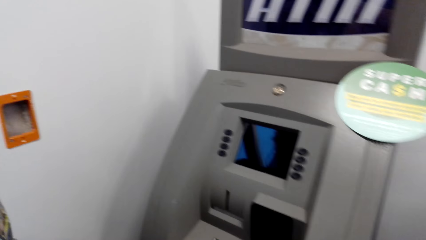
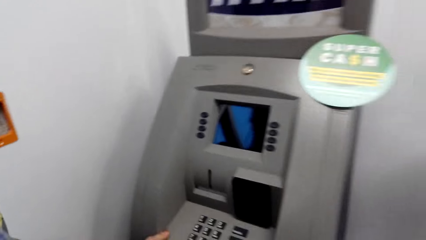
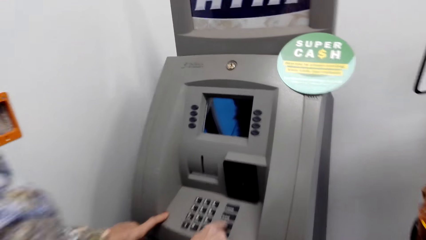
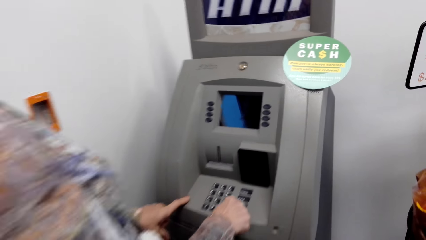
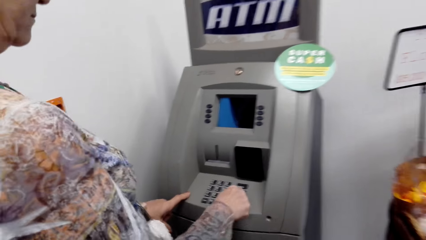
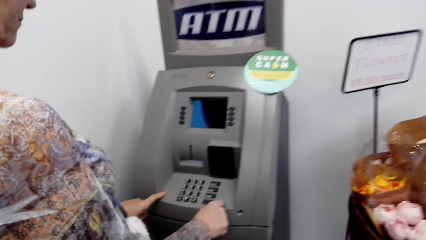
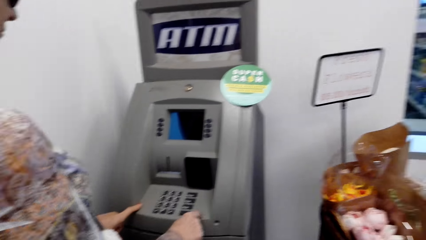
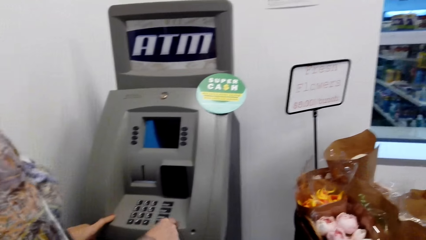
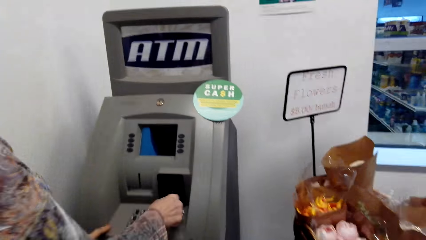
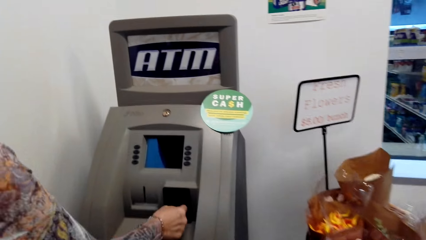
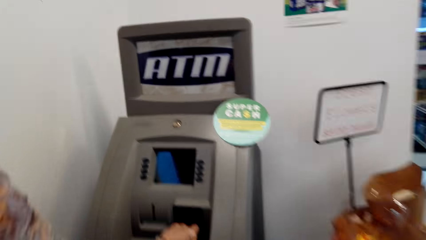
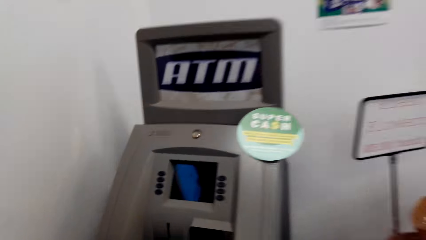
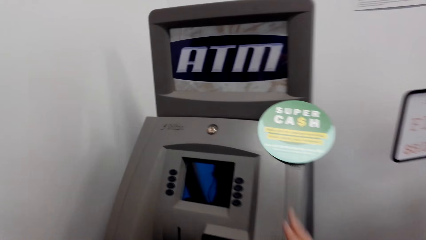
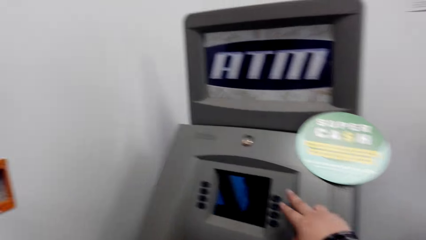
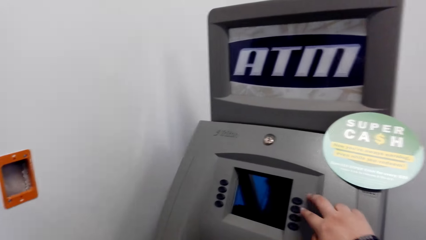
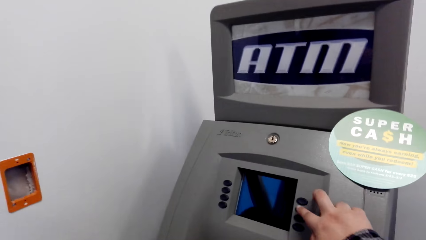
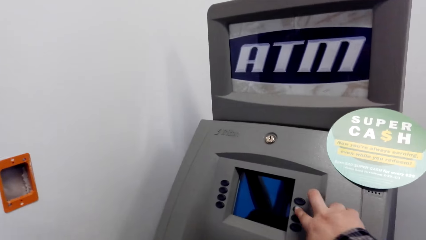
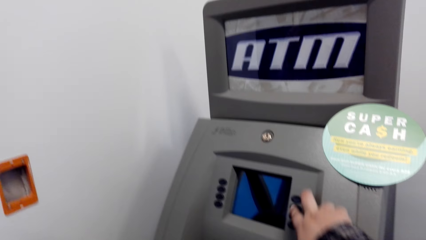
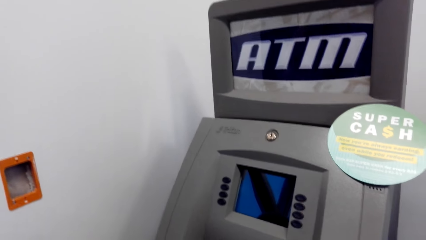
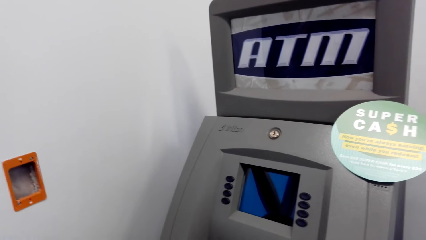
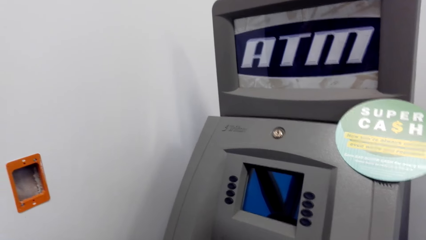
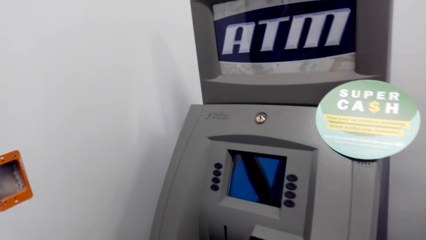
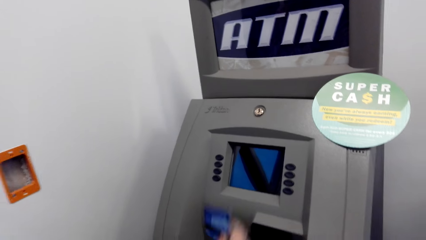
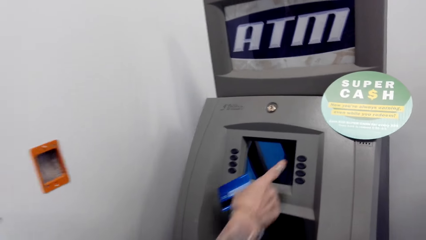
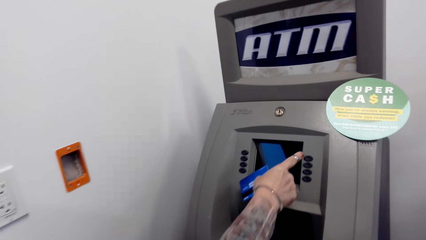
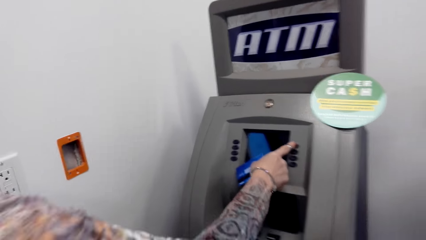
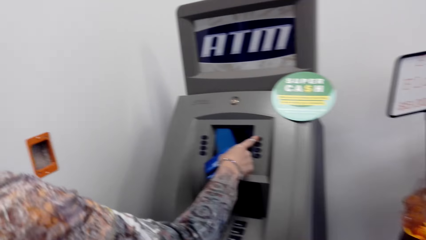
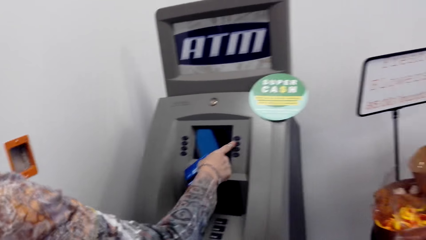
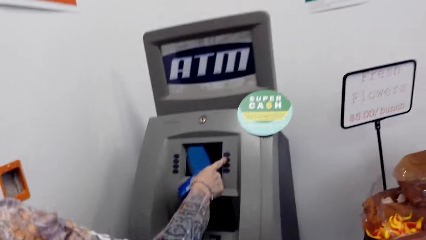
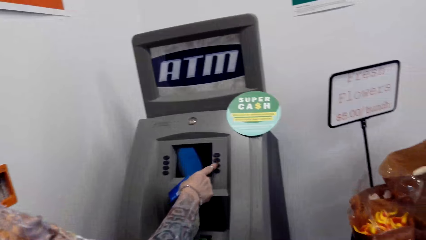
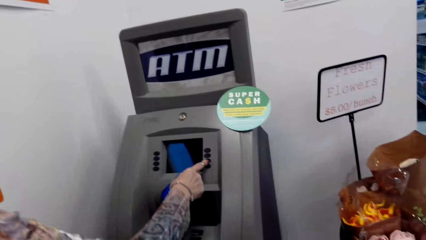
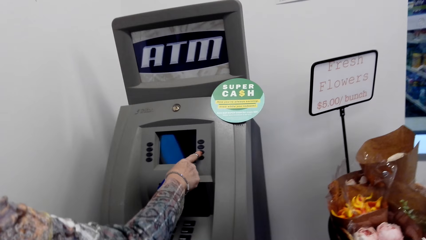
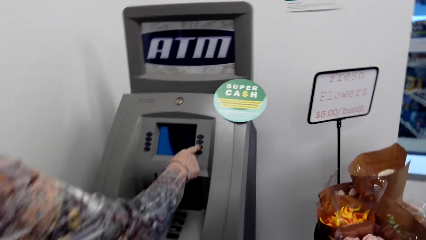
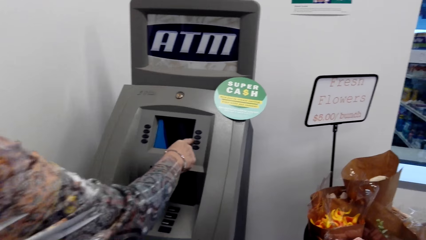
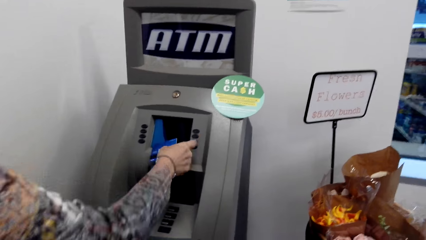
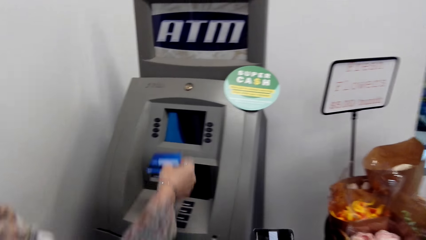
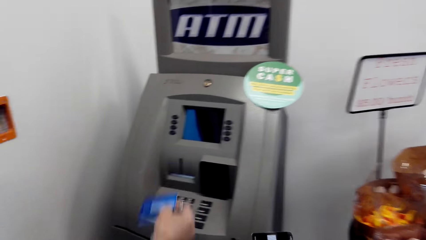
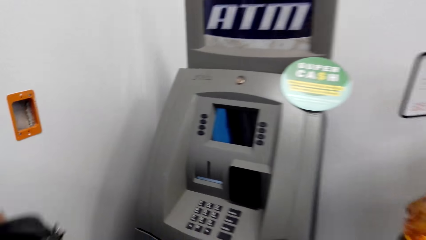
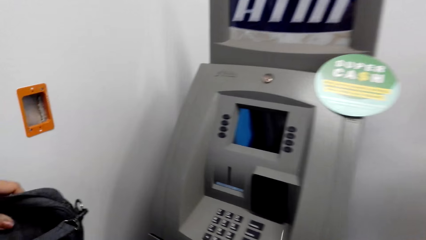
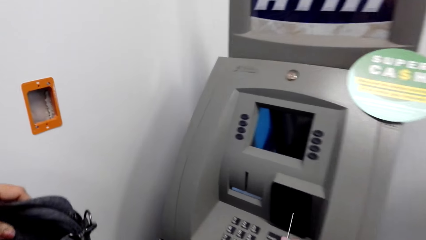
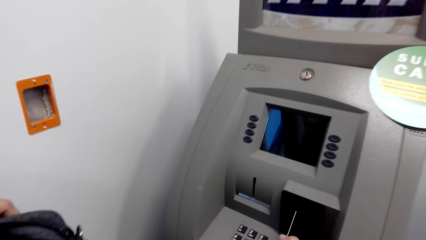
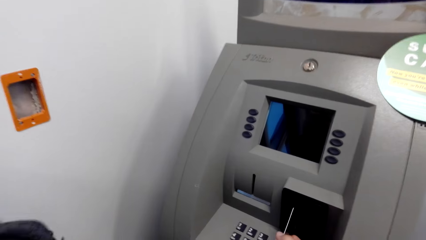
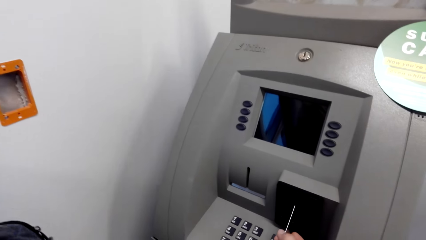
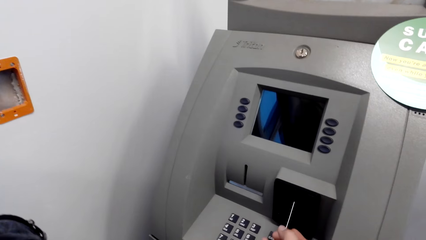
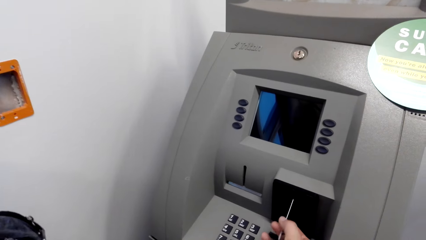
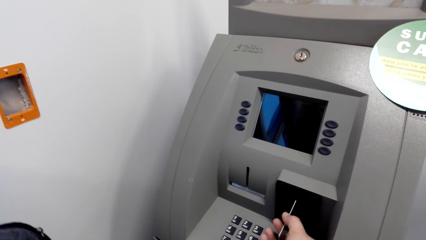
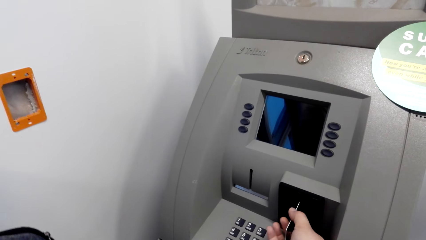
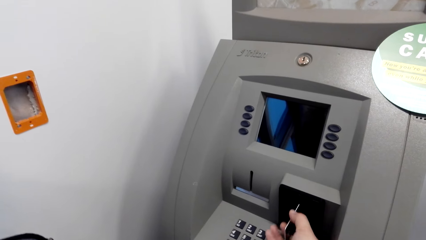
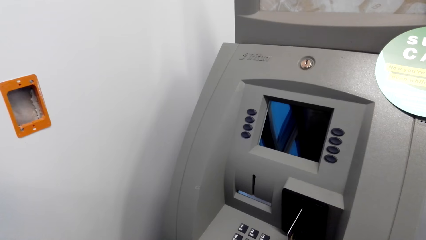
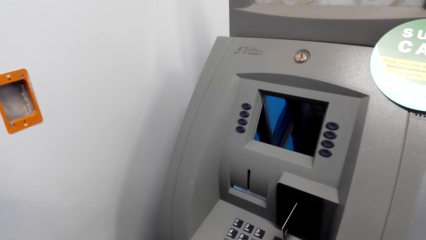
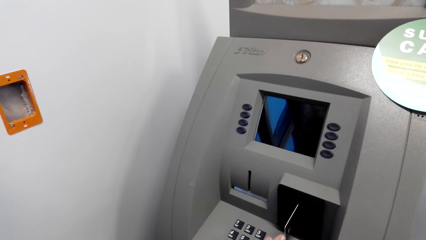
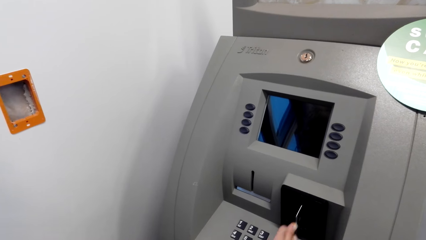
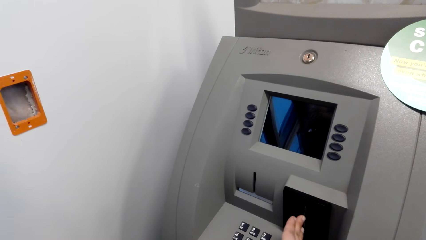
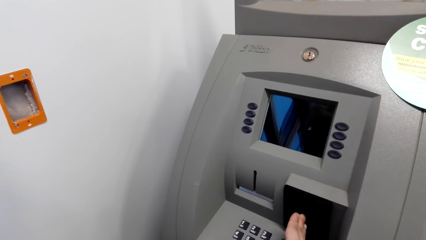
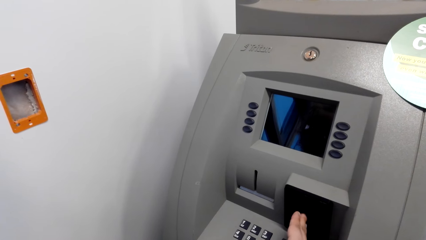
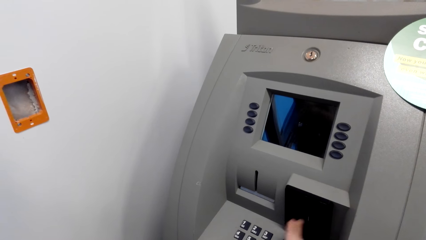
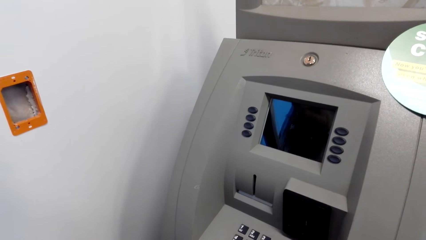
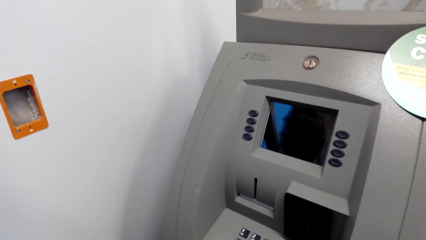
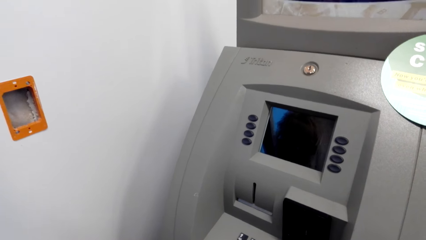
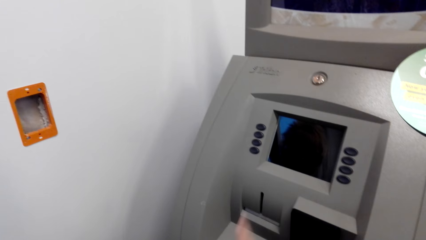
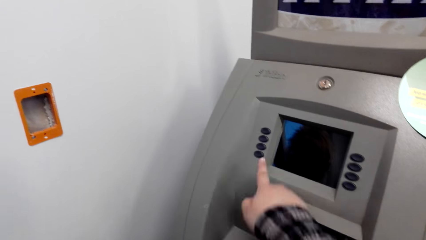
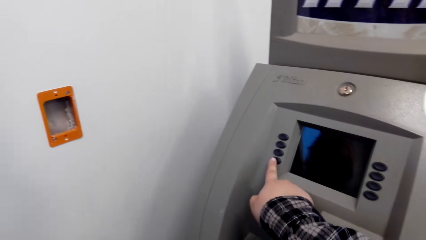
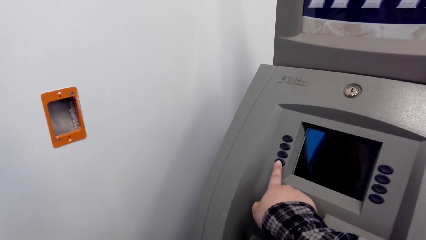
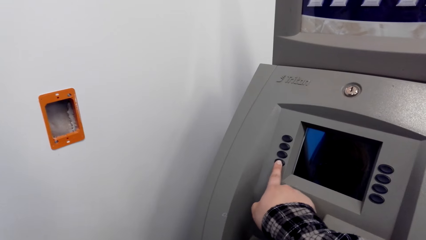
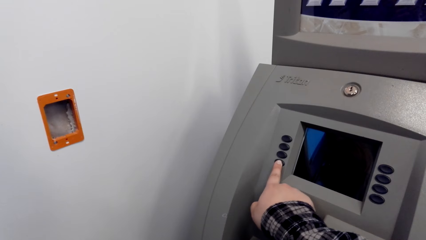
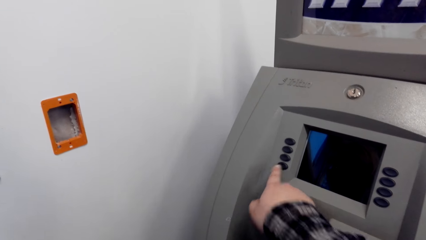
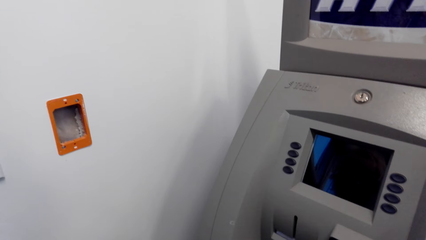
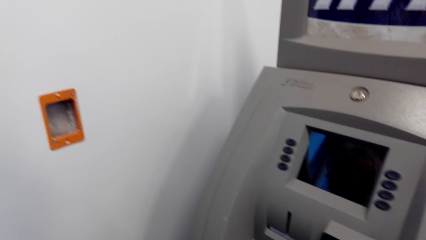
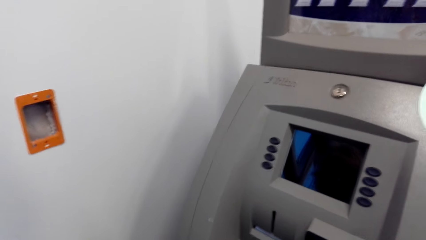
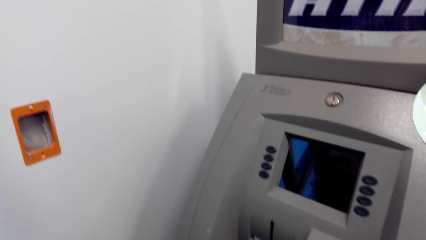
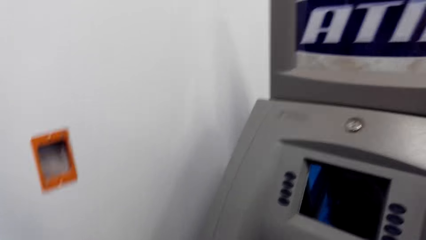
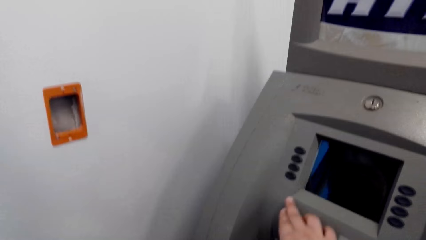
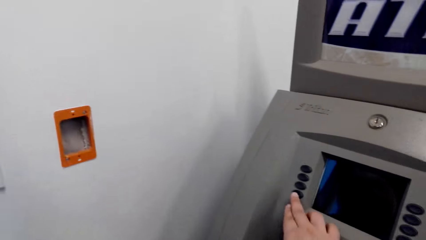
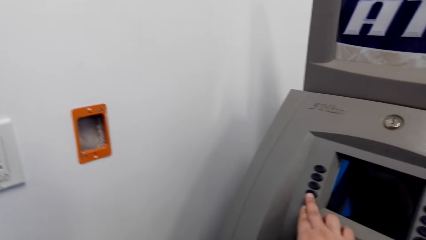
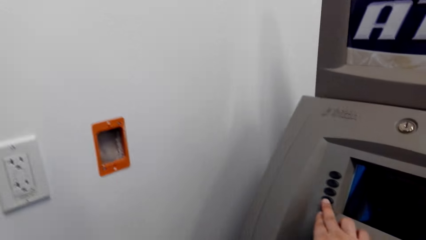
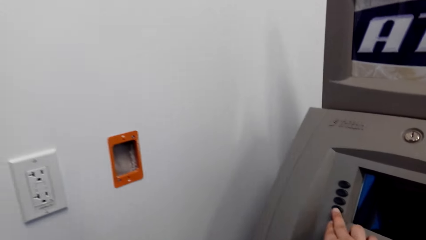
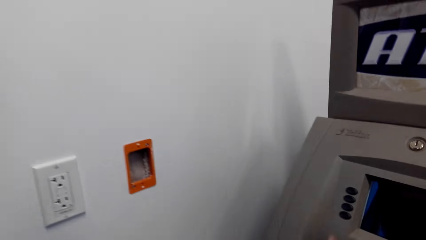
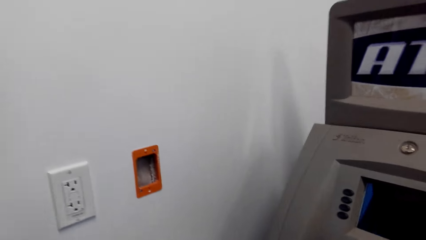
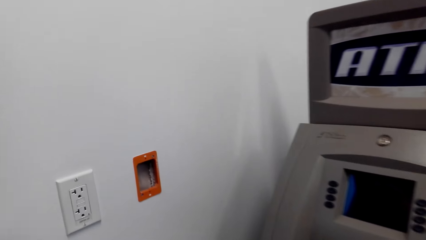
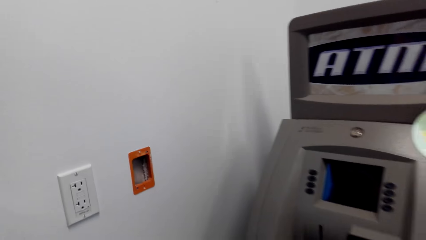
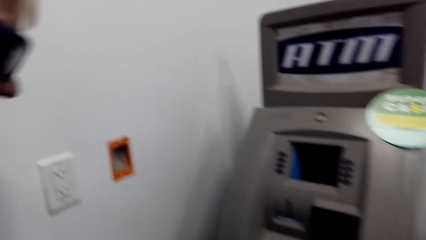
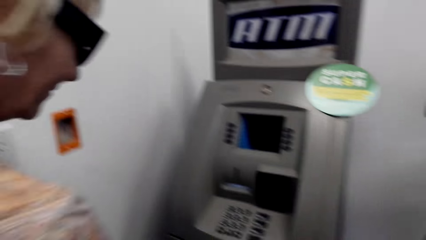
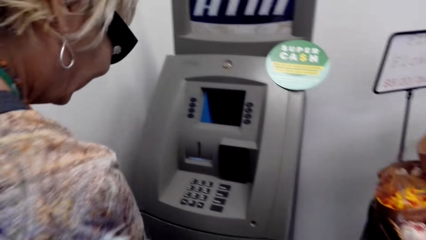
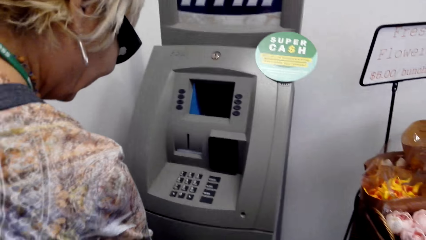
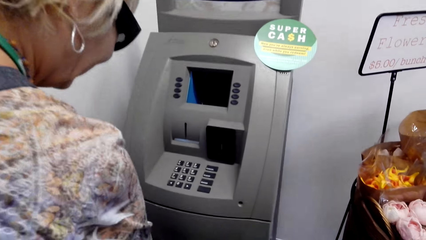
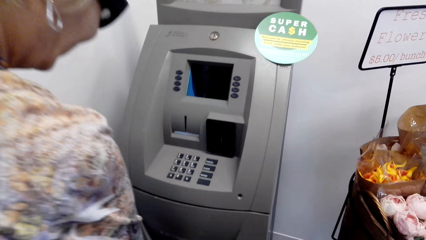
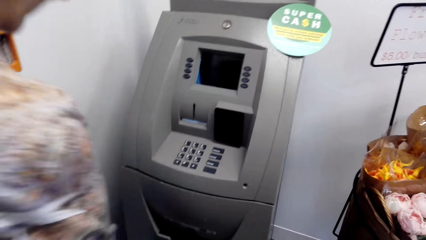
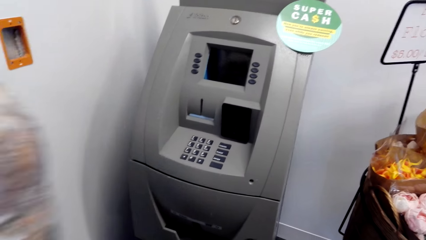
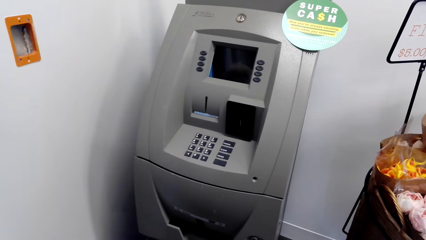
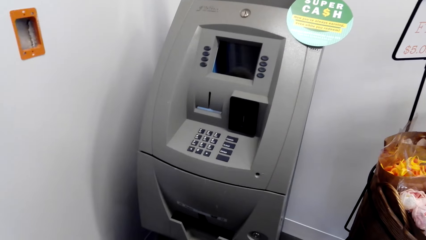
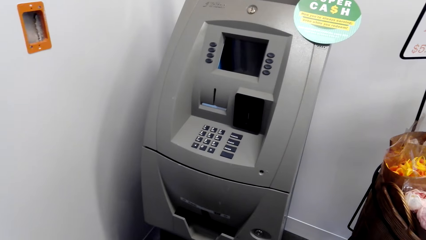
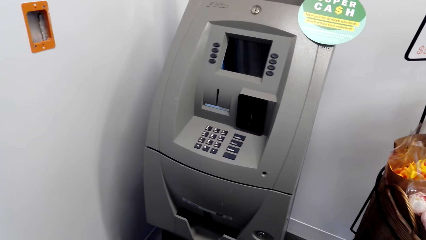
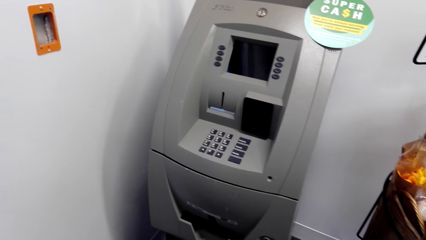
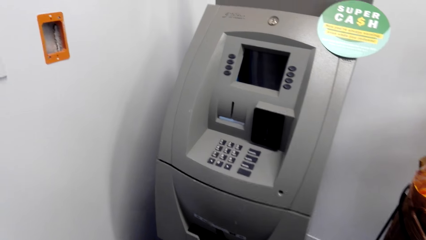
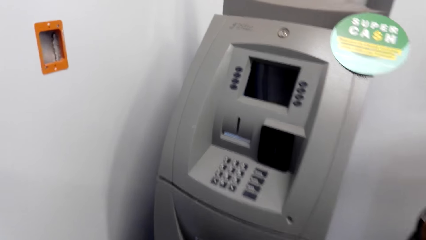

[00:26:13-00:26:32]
The camera wearer enters the ATM card on the machine. They press the machine.
